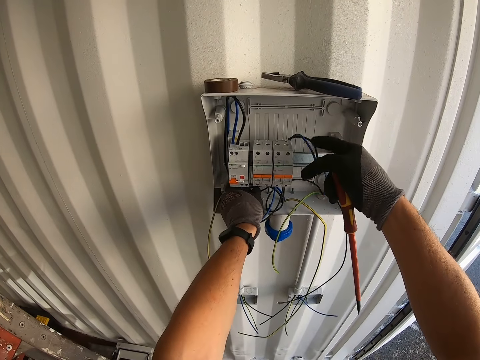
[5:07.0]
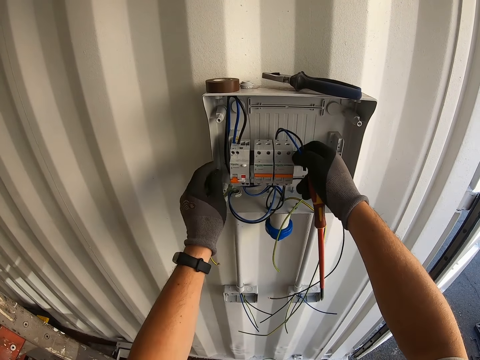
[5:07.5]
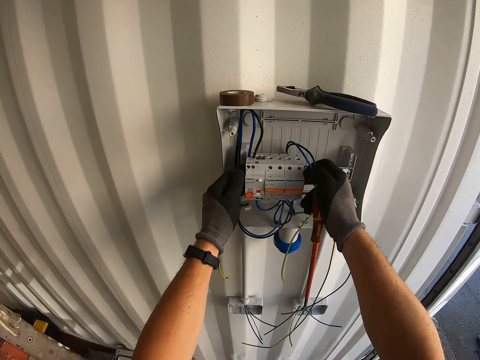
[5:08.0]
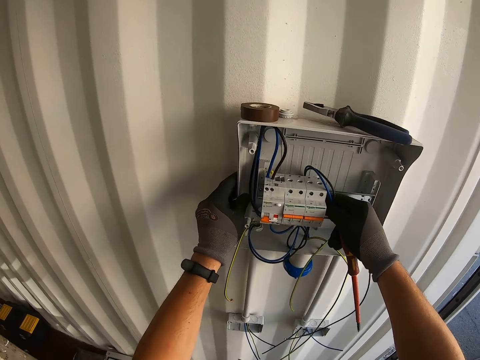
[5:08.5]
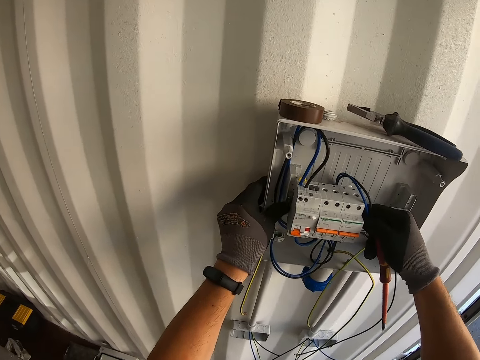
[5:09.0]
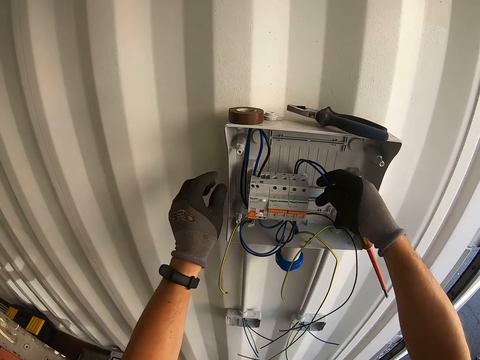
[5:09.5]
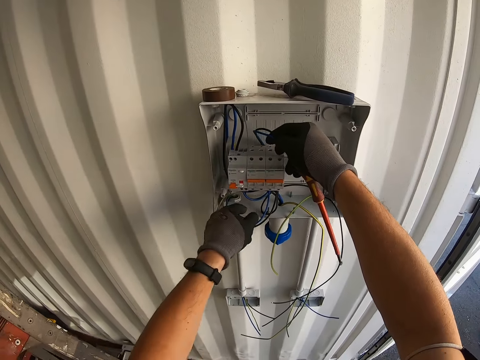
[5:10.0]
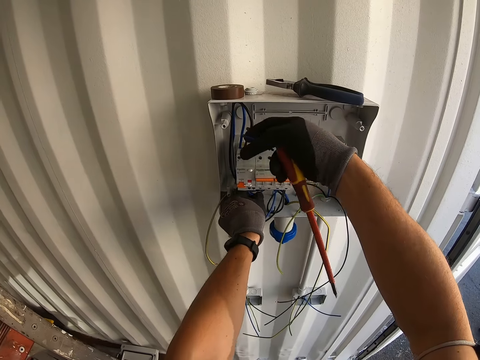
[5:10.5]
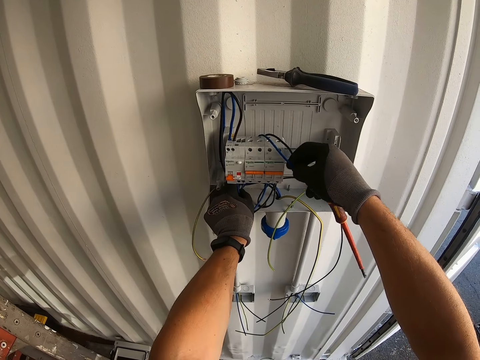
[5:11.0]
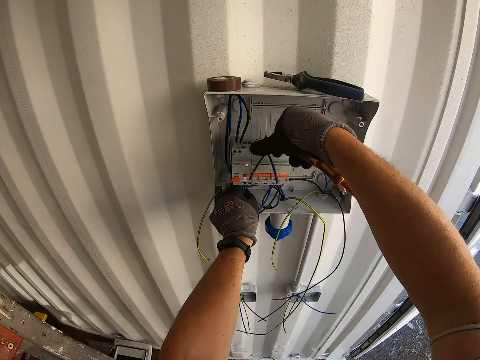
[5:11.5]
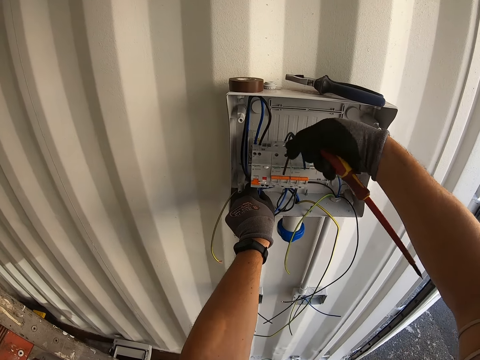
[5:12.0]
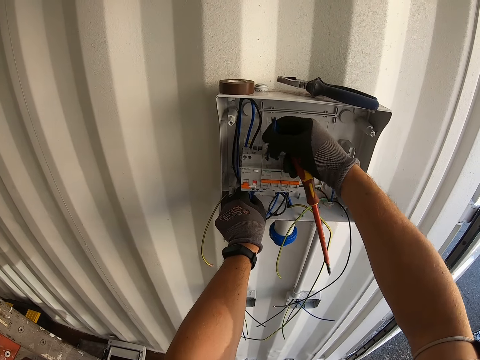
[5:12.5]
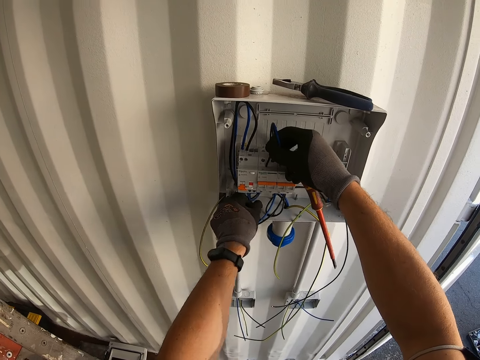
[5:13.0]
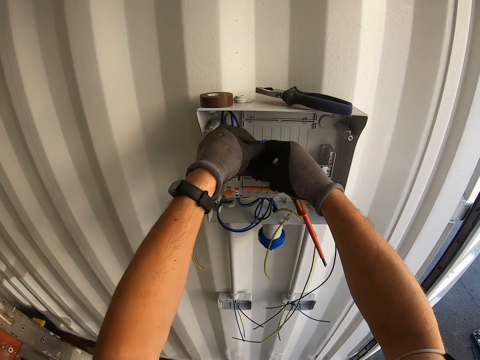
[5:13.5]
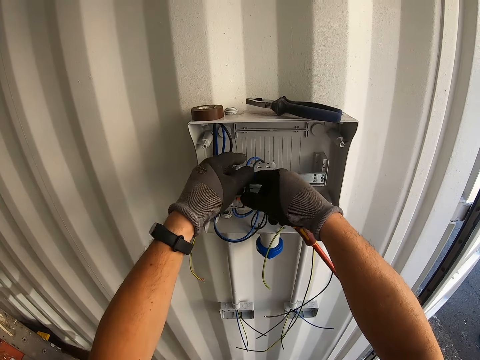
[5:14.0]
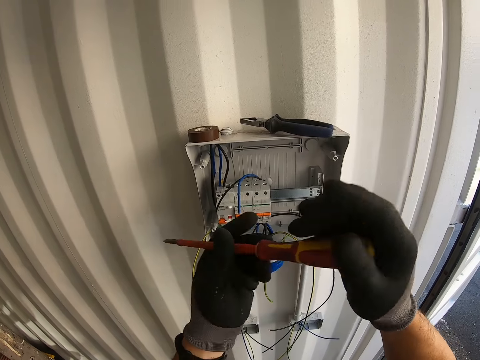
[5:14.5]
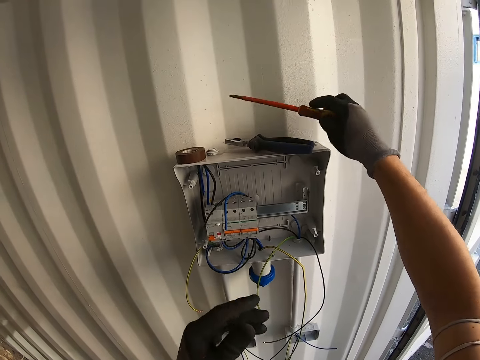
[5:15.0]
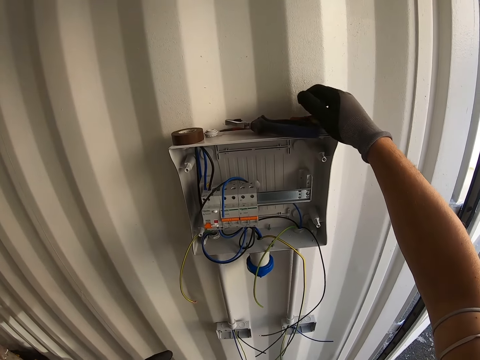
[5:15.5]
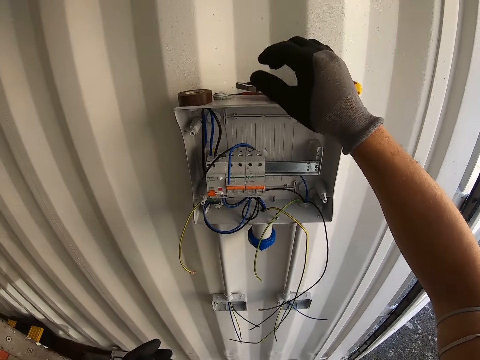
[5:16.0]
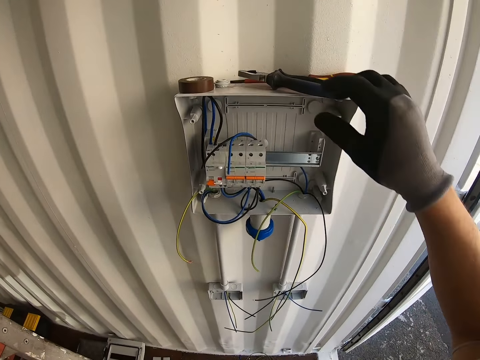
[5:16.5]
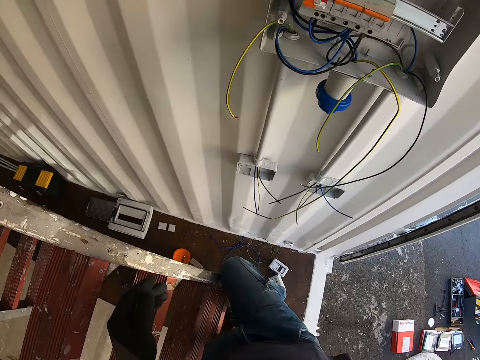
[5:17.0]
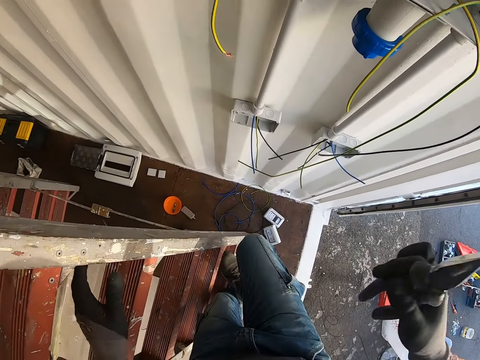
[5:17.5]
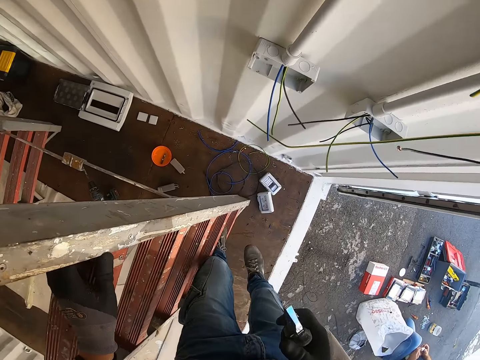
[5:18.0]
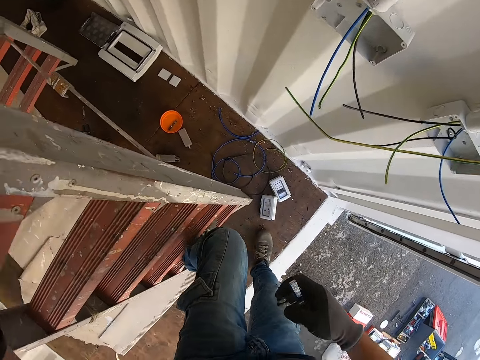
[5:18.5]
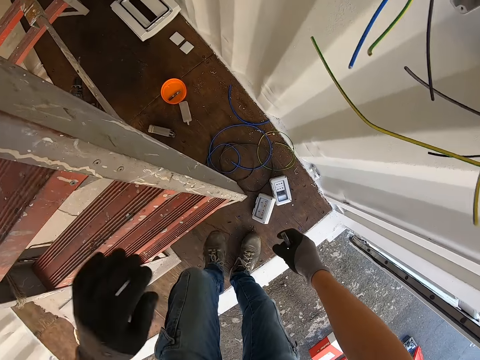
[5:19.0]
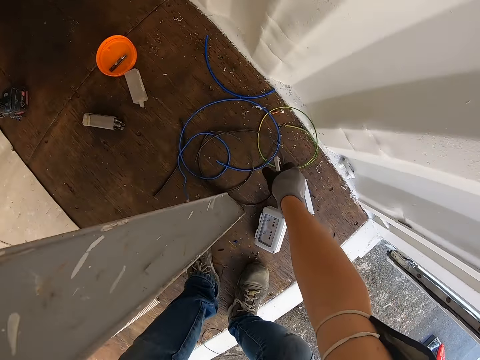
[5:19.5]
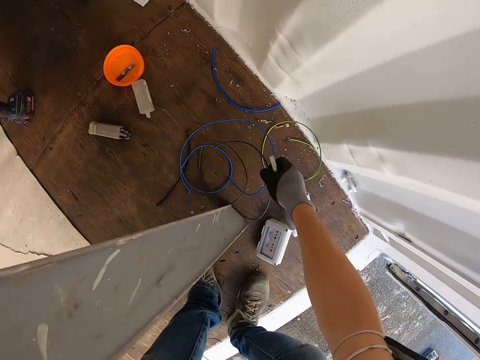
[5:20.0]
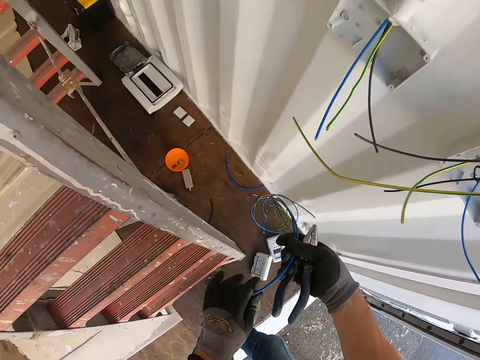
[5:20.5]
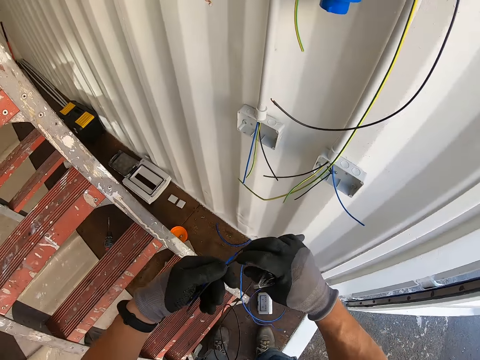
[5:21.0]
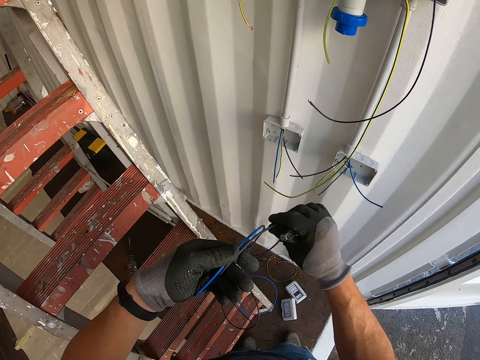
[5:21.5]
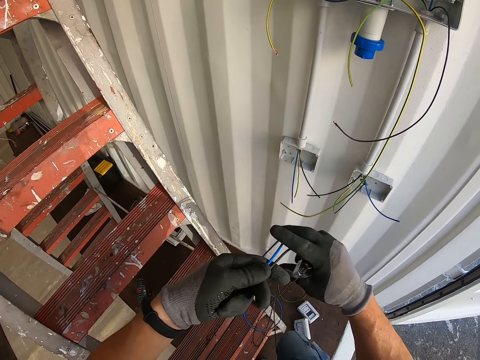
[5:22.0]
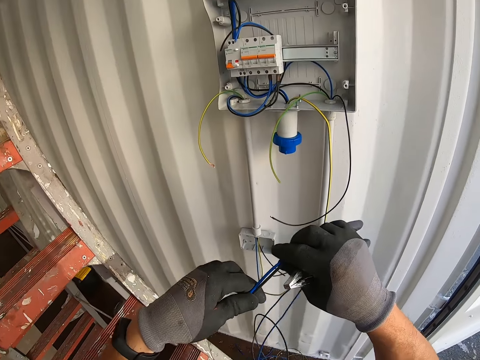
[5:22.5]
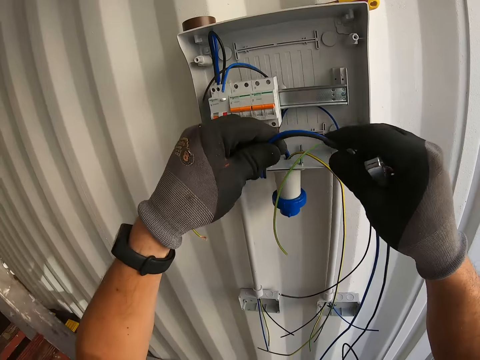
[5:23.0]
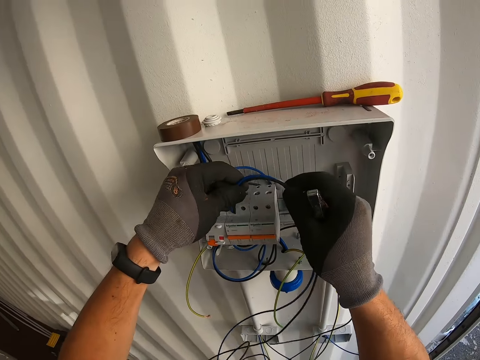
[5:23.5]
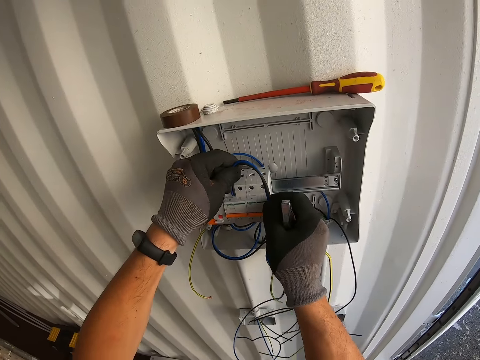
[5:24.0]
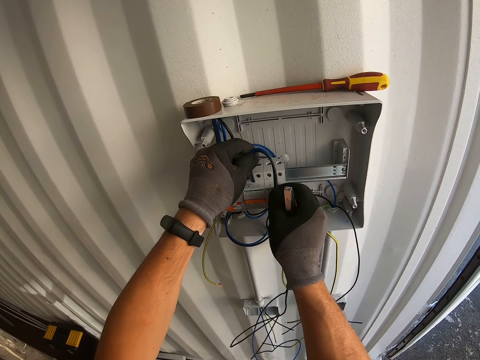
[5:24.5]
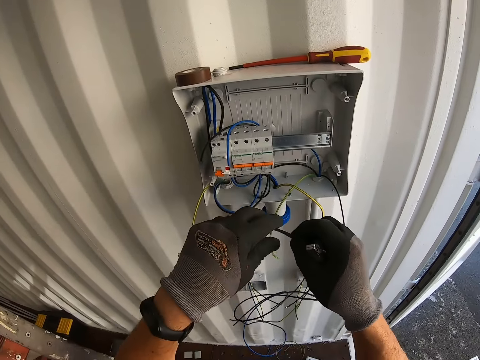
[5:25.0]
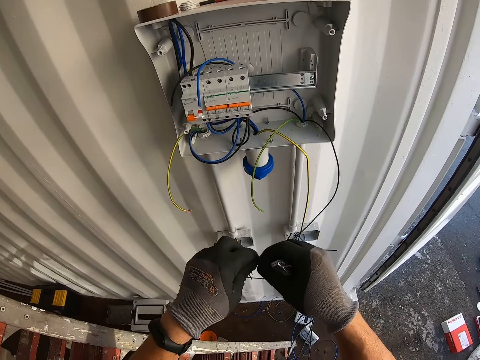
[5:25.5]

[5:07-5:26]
The camera wearer pushes the cutouts together. They measure the wire, put the screwdriver down, take the pliers on top of the electric panel box, and climb down the ladder. They take the cable or wire on the floor. They measure the wire.

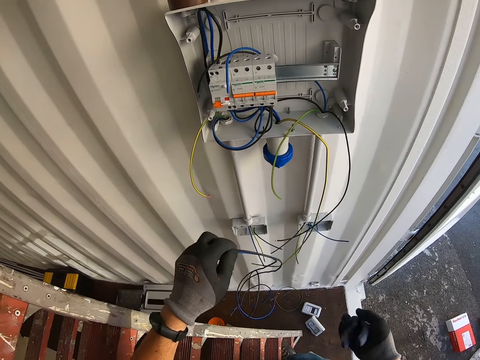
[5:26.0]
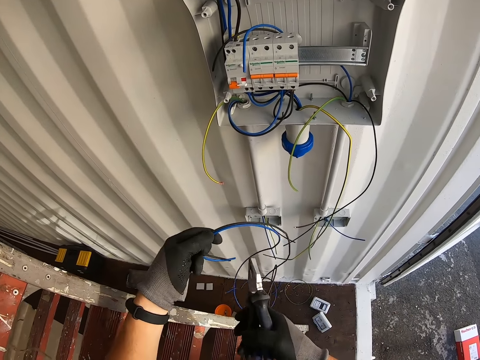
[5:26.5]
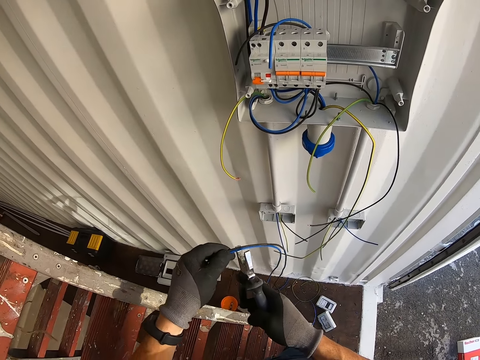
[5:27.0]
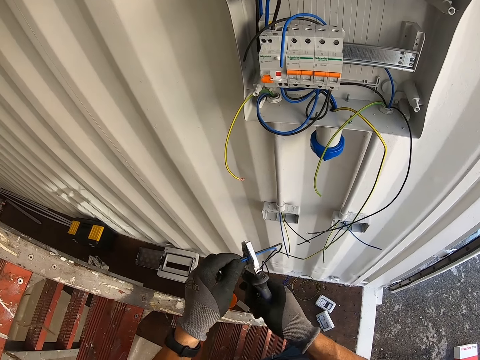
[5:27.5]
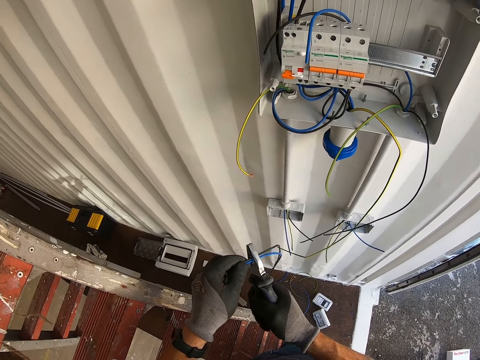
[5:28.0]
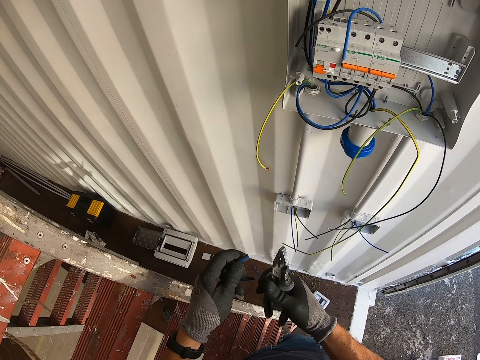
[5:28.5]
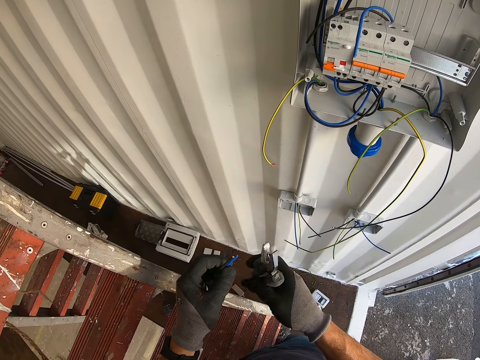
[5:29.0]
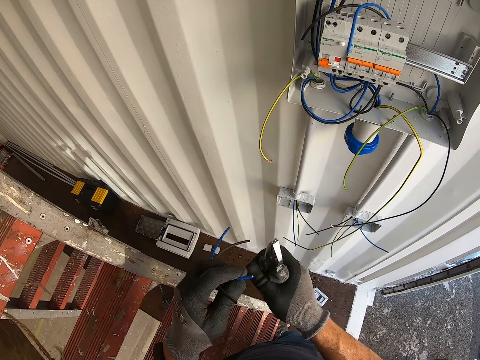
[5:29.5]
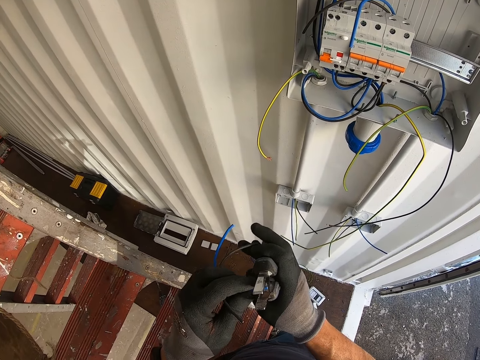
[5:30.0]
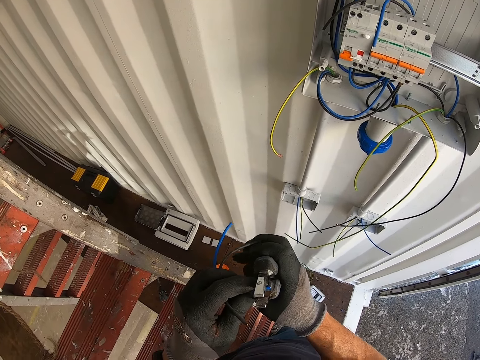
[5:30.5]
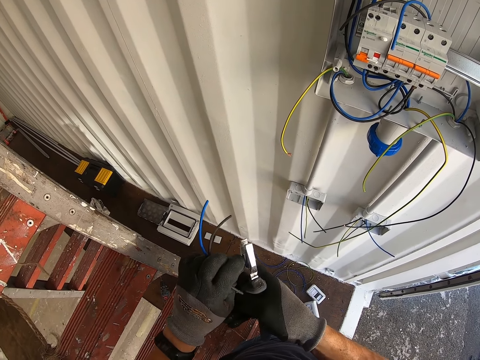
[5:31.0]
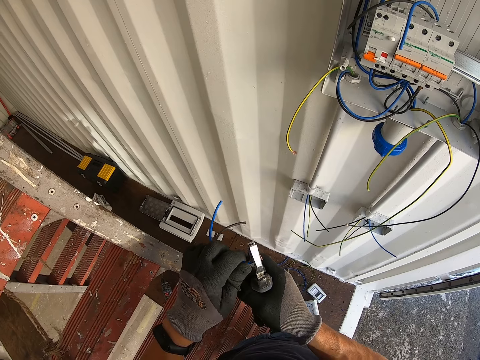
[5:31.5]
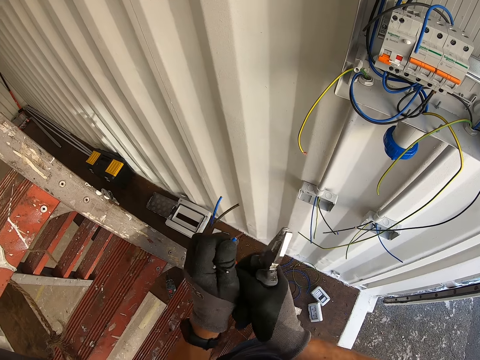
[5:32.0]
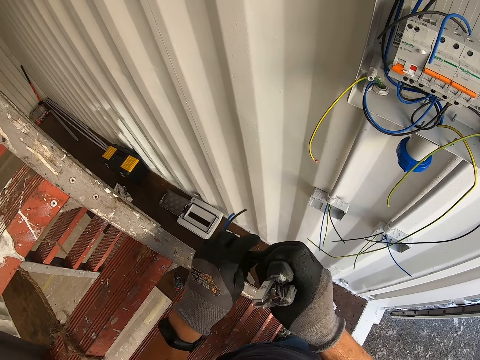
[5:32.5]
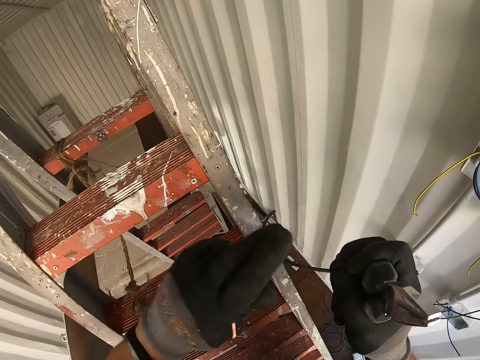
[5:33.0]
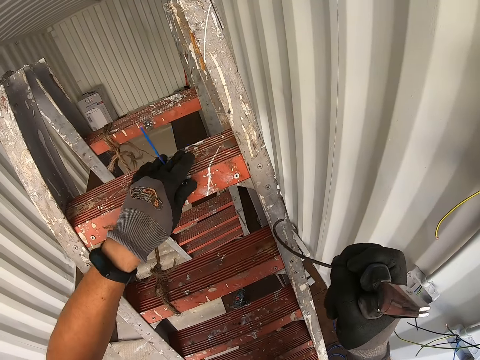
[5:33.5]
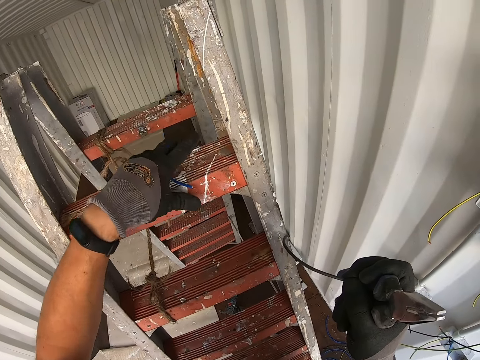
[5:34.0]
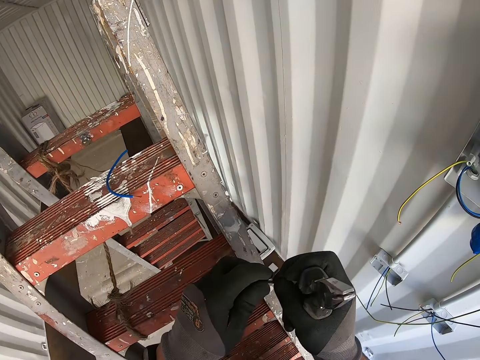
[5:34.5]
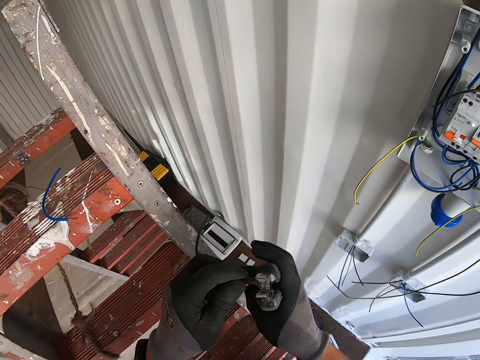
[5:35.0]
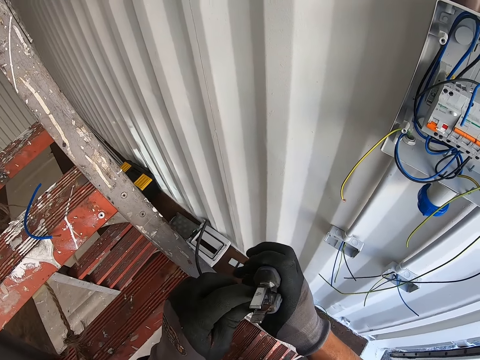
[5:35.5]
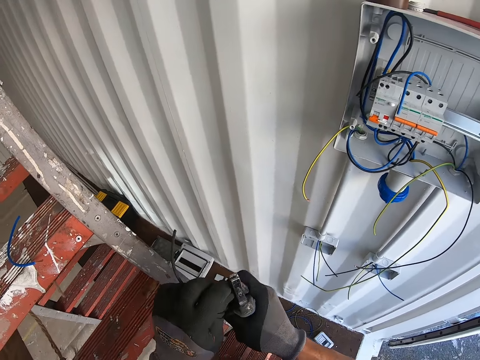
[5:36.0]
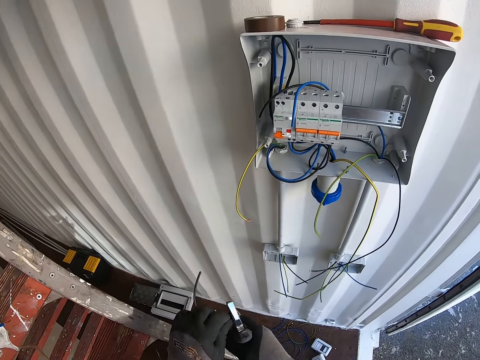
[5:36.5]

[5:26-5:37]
The camera wearer cuts the cable or wire with pliers. They sharpen the wire, put the wire down, and sharpen the wire again.
